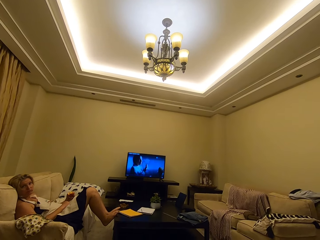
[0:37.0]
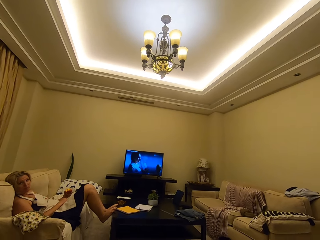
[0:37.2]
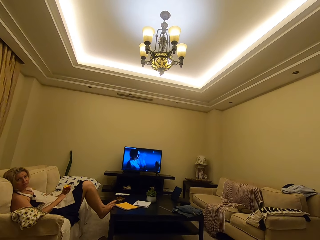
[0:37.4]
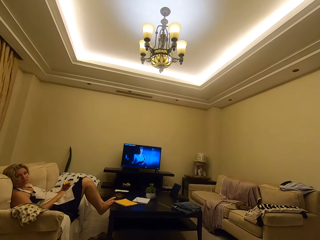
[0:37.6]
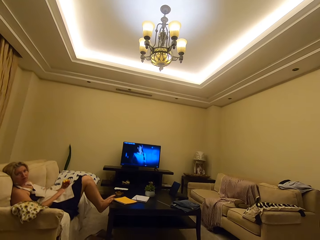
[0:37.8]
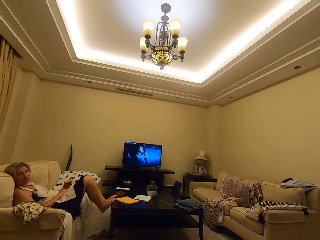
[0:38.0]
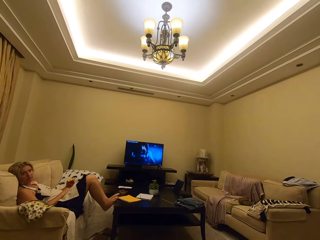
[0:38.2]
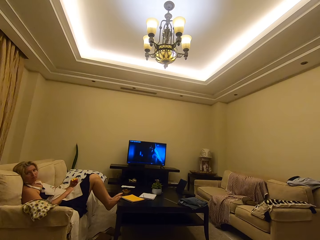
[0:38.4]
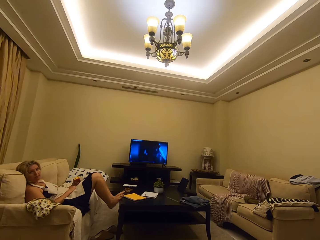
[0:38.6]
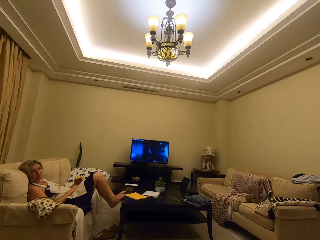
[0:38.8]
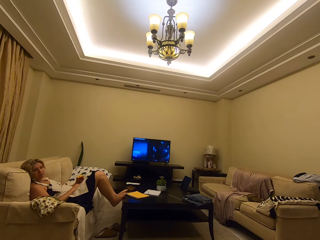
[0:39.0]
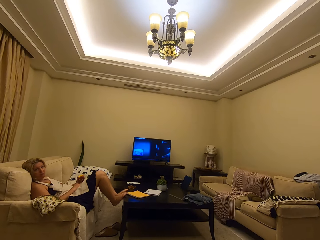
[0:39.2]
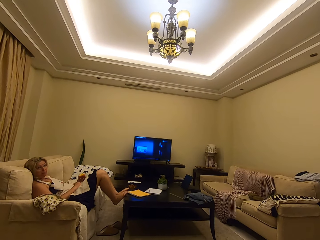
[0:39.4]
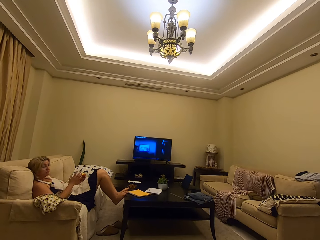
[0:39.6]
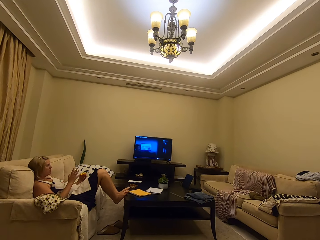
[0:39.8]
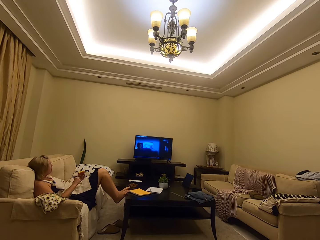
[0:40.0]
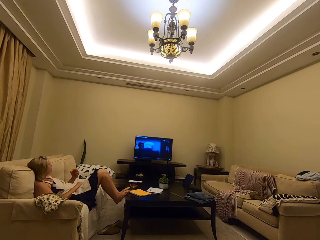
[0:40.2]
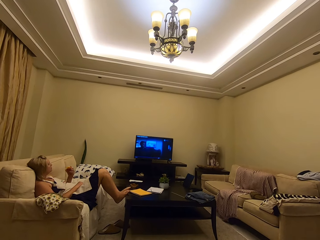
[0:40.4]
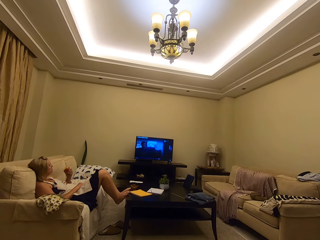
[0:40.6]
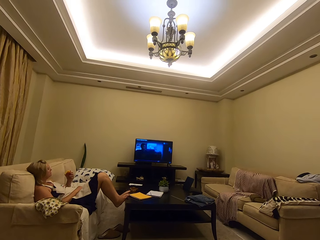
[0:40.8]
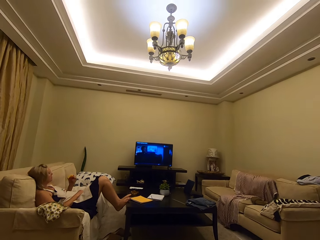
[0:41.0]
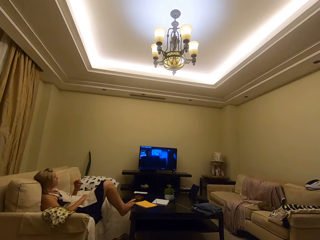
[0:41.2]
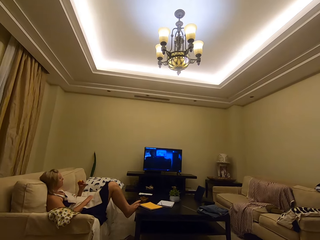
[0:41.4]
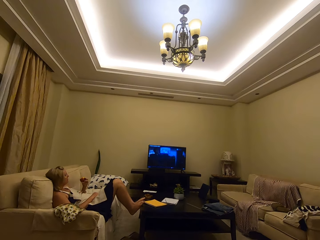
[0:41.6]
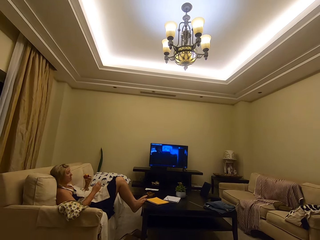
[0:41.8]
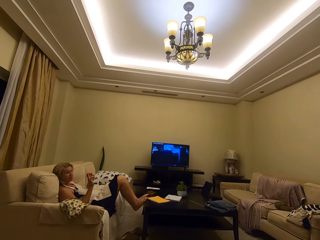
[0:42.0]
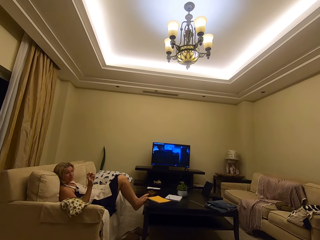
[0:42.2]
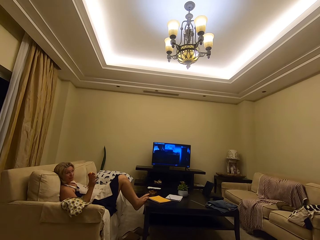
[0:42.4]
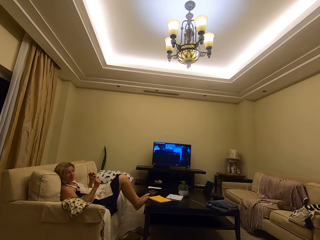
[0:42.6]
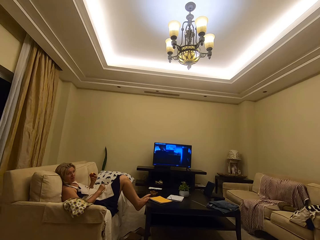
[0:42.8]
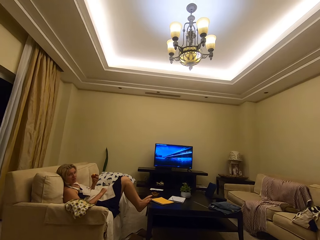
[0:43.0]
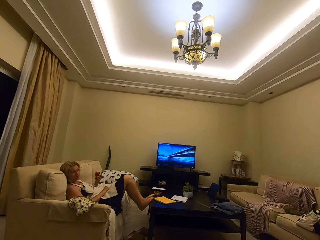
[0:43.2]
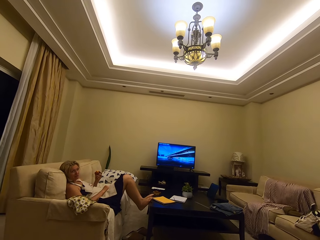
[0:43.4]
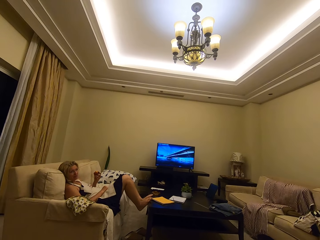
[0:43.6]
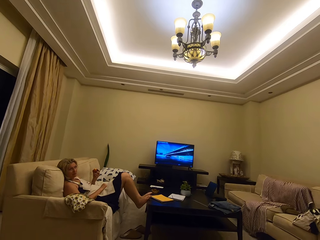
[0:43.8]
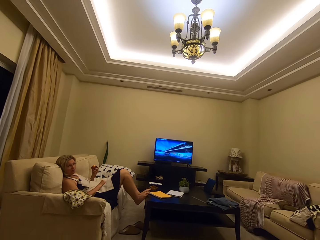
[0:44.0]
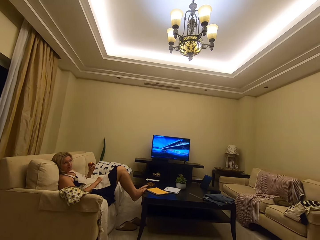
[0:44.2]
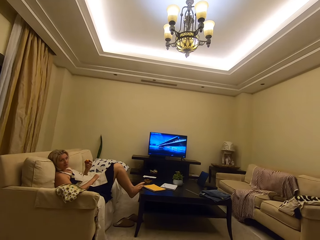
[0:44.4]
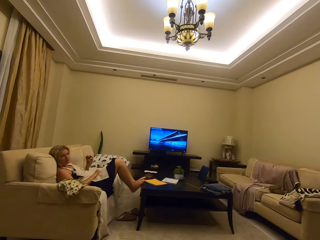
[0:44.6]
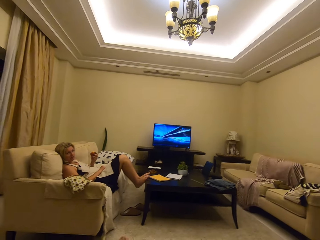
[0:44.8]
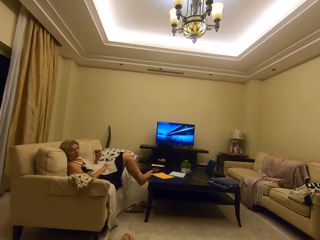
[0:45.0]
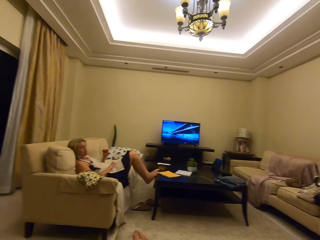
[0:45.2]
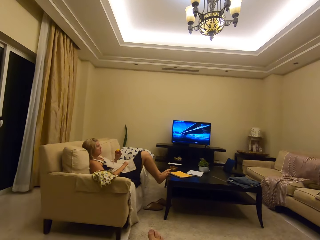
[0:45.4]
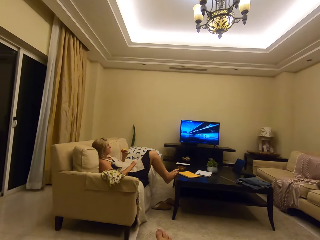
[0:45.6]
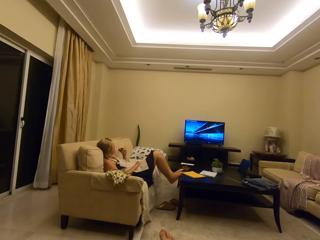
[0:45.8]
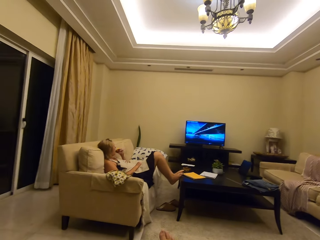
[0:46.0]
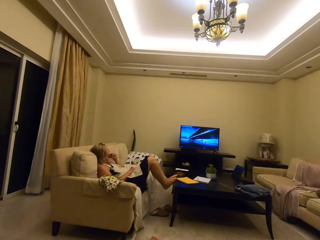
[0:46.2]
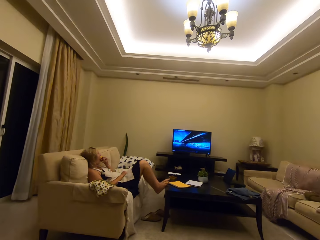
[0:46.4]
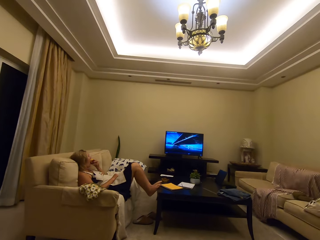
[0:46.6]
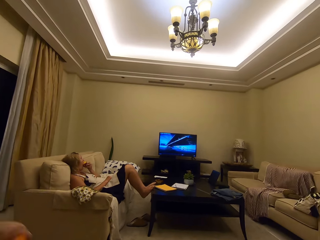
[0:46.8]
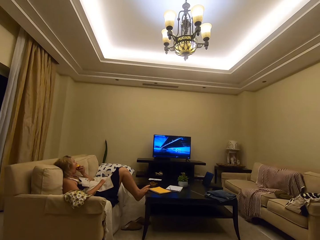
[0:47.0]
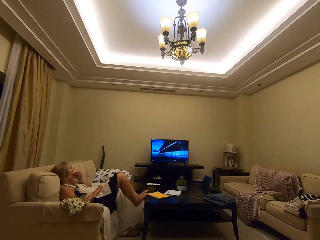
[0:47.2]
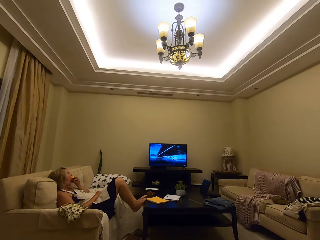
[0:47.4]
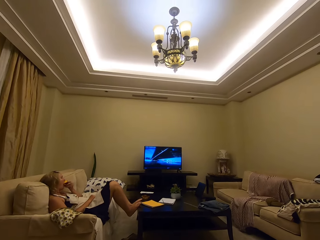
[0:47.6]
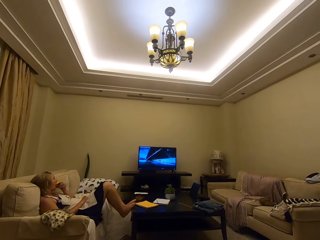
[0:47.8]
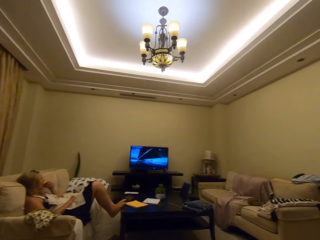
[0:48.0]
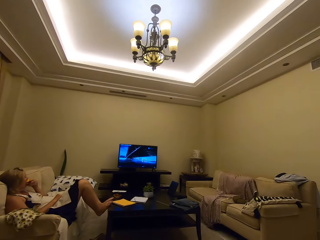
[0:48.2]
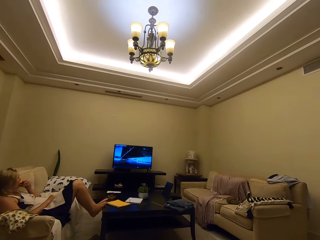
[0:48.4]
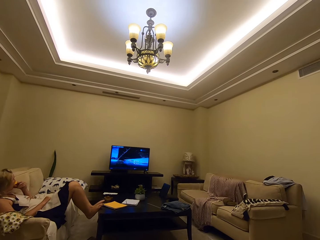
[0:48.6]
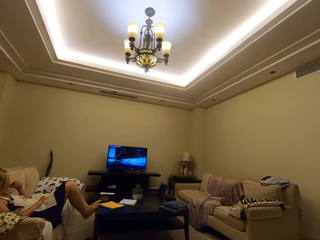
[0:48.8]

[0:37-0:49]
A person eats the apple.

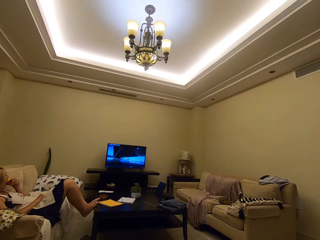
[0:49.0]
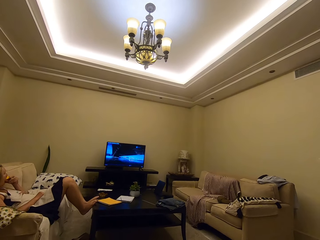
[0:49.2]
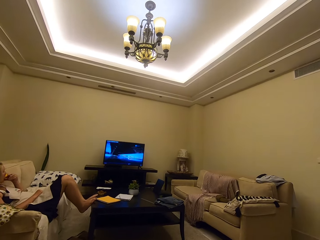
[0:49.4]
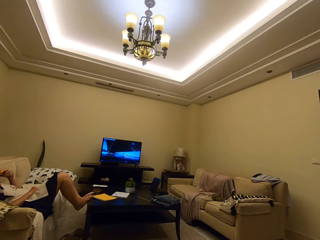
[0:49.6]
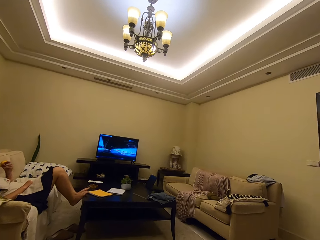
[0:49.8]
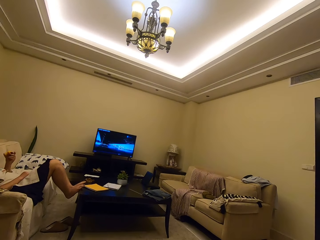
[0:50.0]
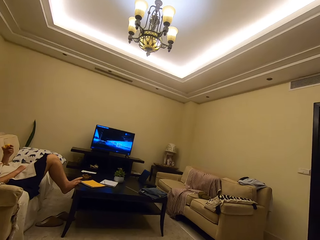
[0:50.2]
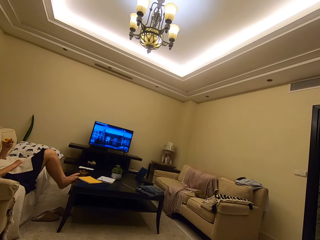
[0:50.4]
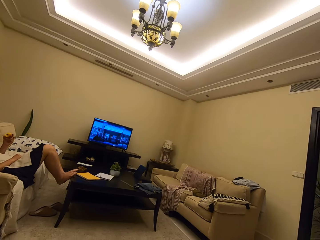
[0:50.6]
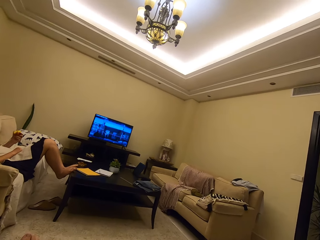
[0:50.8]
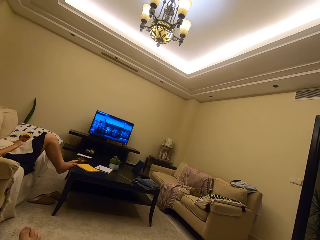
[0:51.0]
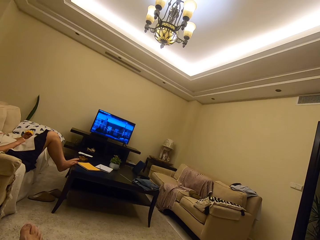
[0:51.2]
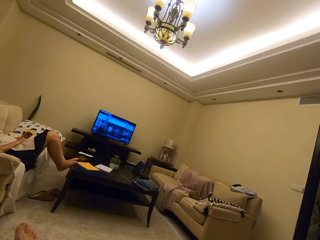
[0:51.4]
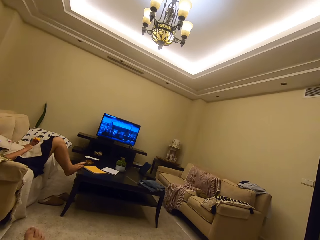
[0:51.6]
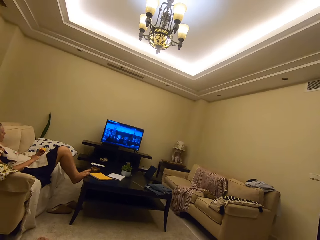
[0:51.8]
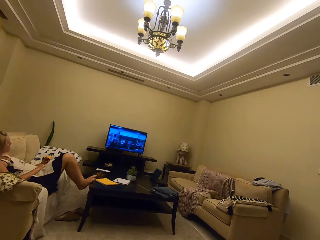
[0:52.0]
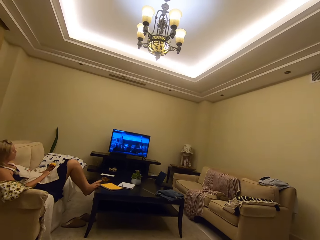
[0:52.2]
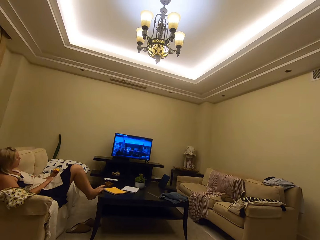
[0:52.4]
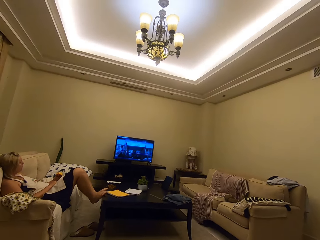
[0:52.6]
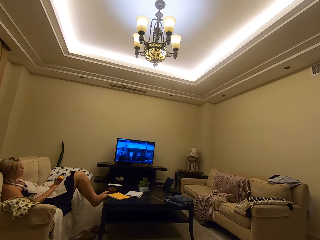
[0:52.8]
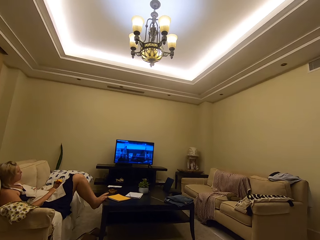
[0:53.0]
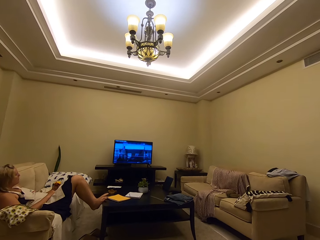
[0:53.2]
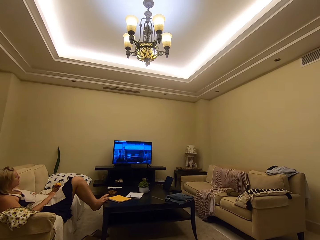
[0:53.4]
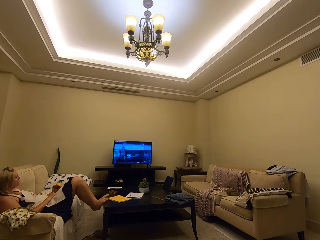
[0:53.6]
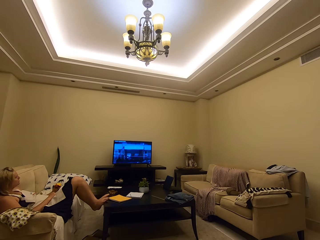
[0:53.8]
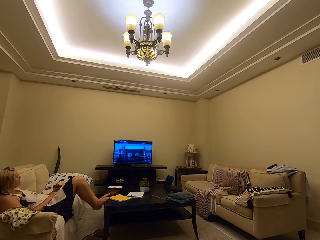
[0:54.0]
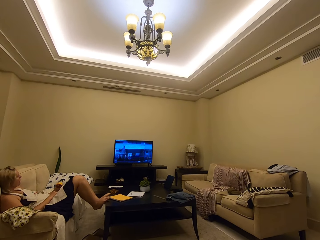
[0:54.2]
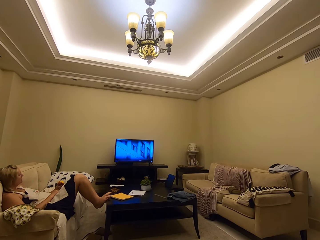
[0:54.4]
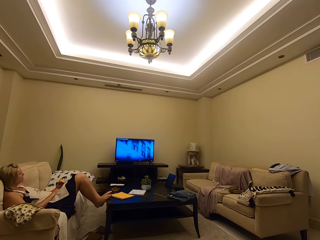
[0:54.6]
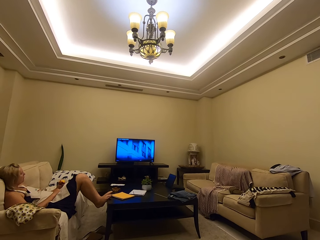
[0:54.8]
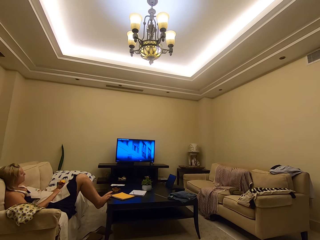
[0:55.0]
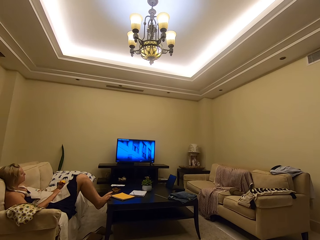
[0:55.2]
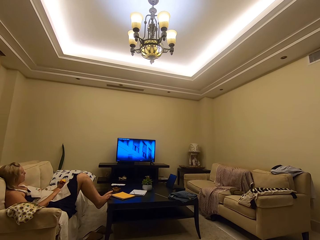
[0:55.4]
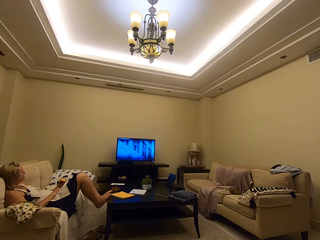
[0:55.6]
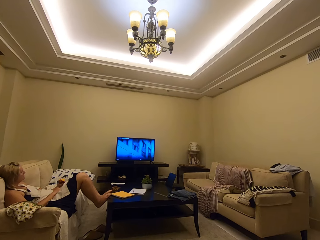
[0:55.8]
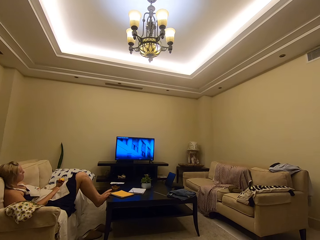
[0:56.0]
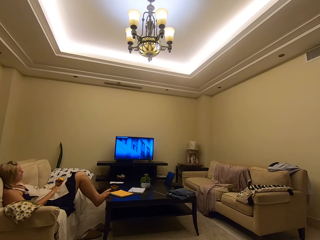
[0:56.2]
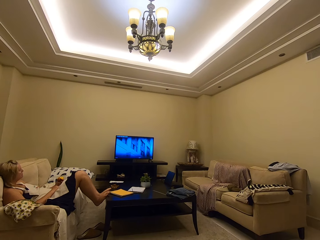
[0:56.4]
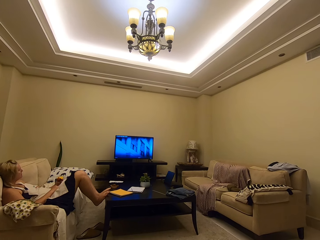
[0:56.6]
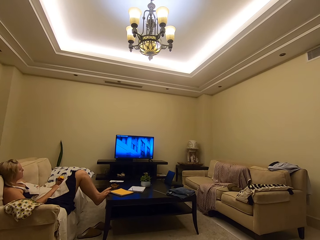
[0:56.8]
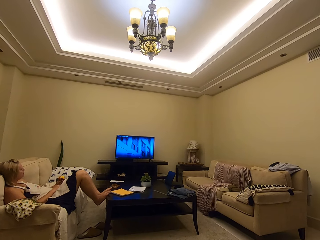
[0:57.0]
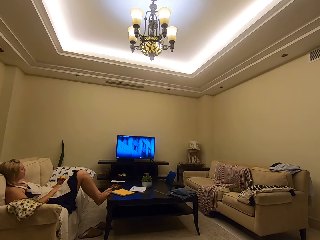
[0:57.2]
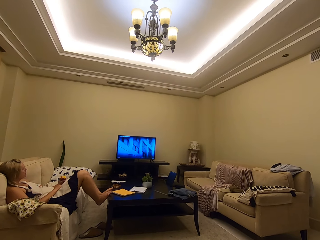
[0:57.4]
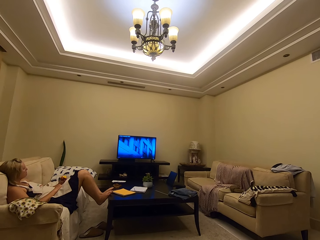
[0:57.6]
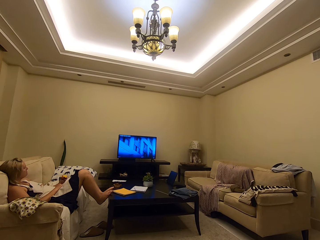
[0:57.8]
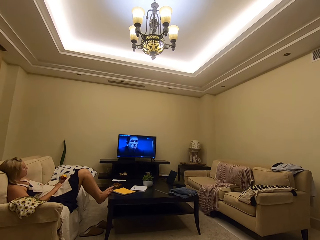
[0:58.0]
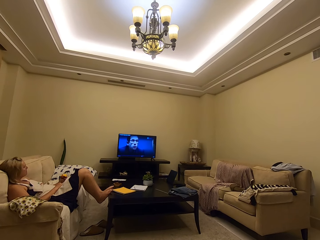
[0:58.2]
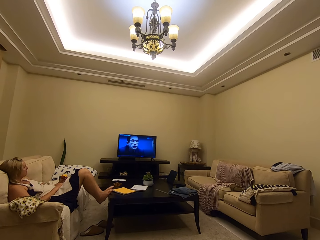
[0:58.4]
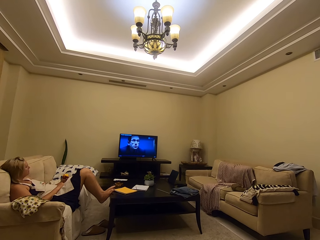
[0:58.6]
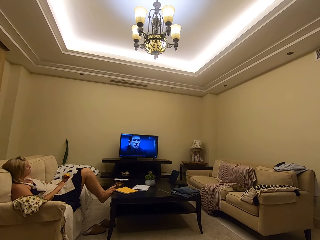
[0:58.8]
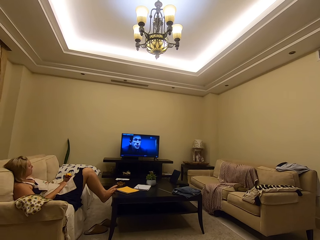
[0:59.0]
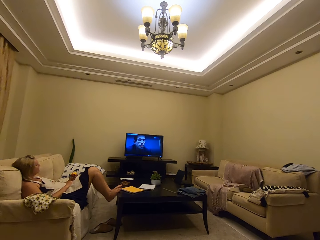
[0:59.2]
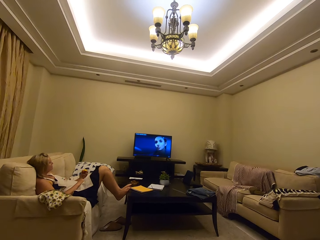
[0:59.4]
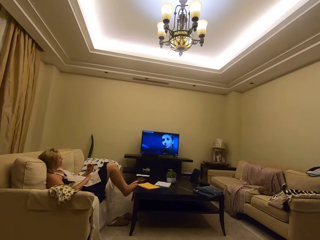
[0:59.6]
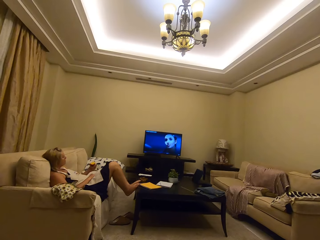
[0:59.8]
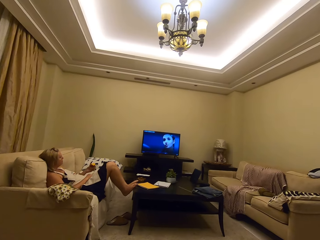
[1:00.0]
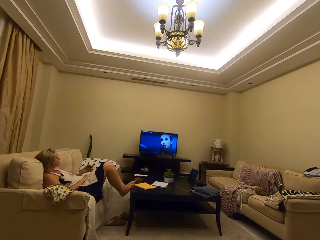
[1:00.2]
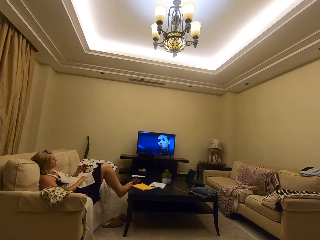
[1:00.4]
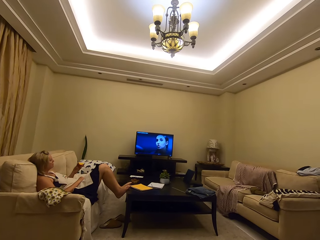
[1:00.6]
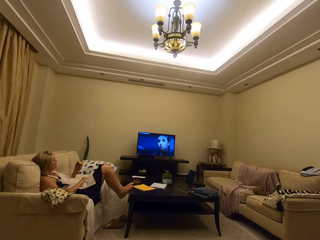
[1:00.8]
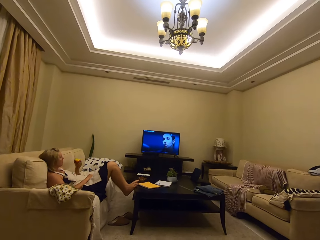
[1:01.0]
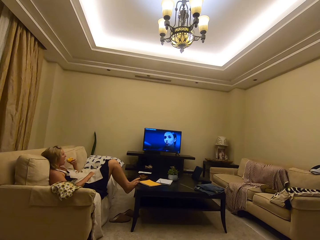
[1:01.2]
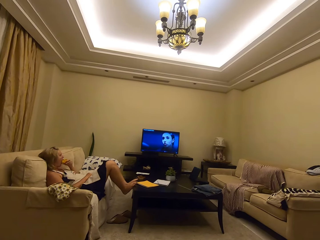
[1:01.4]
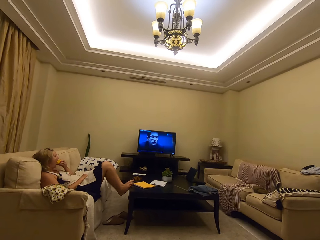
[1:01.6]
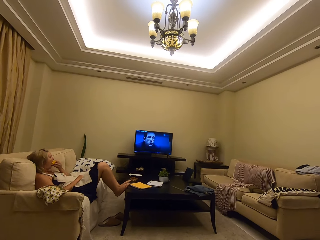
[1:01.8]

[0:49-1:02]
The camera wearer watches the TV on the couch. They watch the TV on the couch again.
